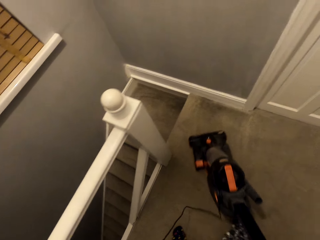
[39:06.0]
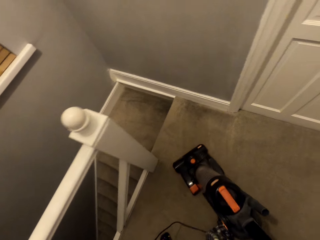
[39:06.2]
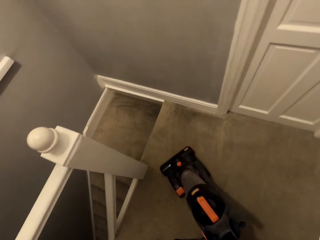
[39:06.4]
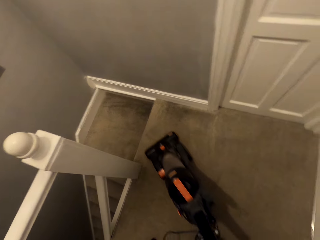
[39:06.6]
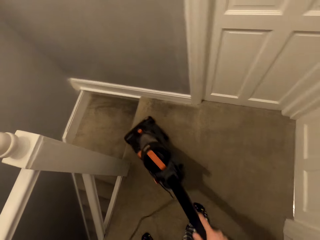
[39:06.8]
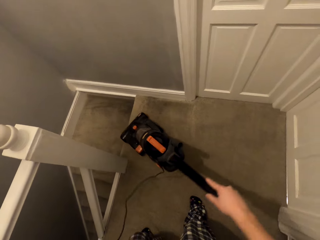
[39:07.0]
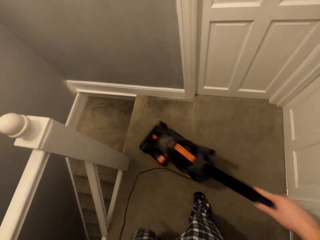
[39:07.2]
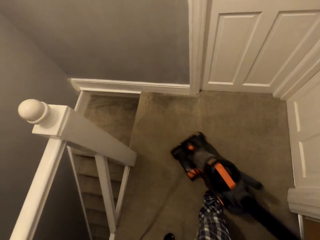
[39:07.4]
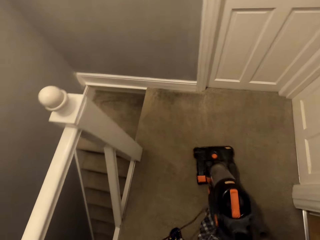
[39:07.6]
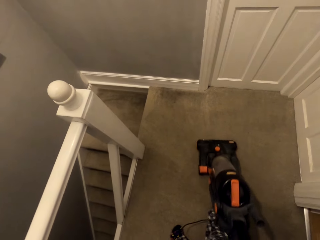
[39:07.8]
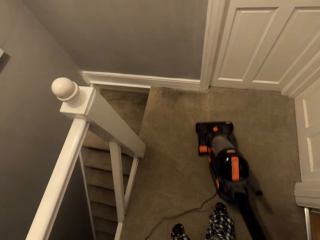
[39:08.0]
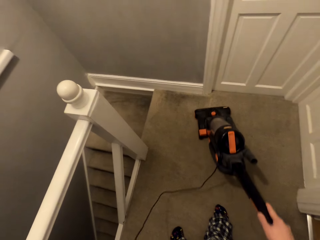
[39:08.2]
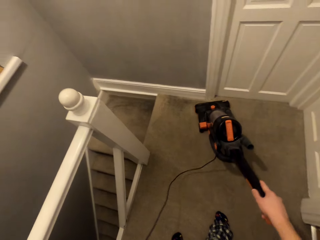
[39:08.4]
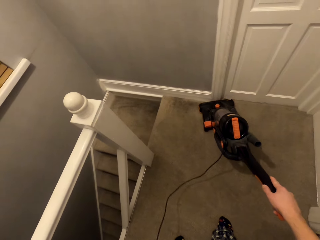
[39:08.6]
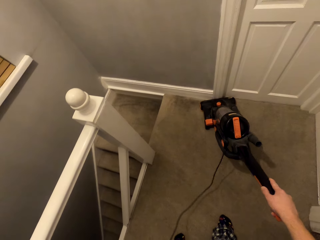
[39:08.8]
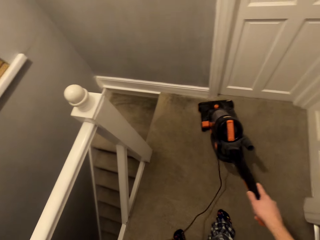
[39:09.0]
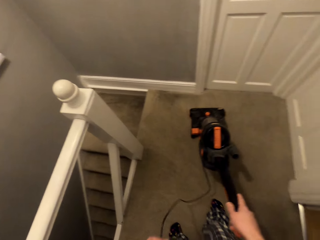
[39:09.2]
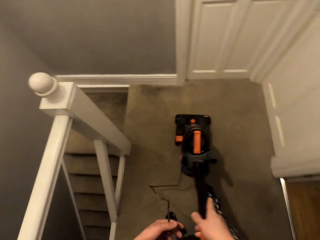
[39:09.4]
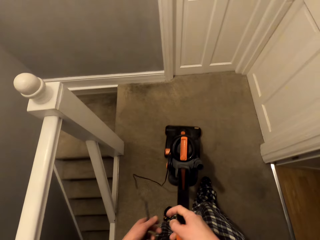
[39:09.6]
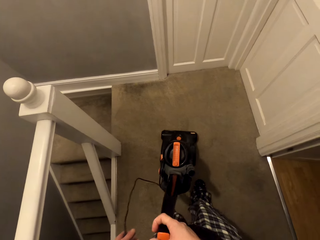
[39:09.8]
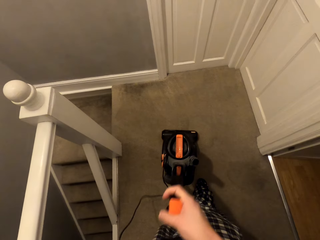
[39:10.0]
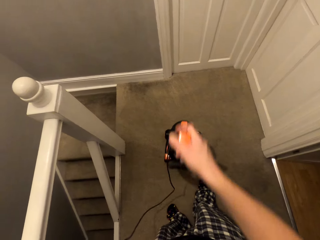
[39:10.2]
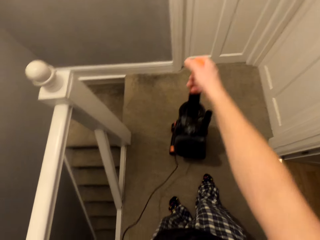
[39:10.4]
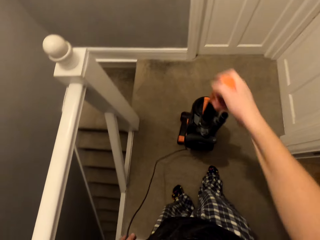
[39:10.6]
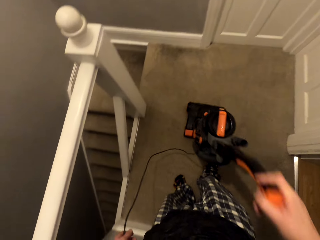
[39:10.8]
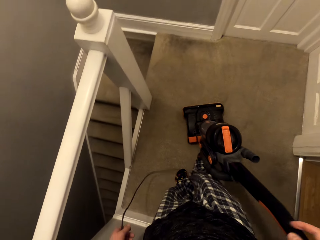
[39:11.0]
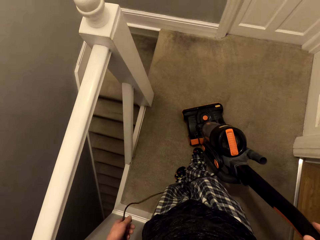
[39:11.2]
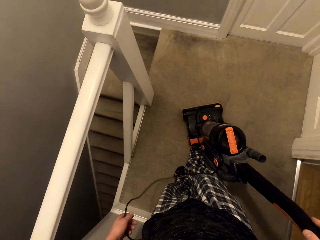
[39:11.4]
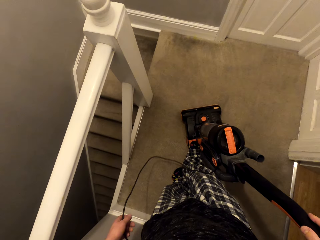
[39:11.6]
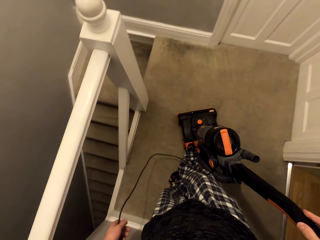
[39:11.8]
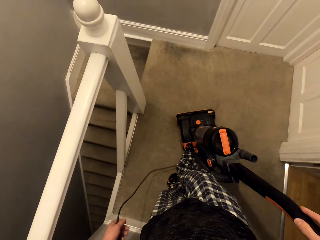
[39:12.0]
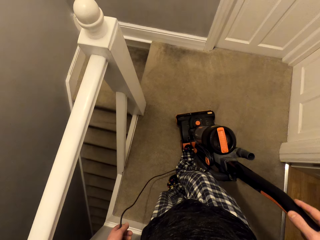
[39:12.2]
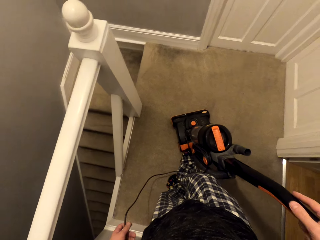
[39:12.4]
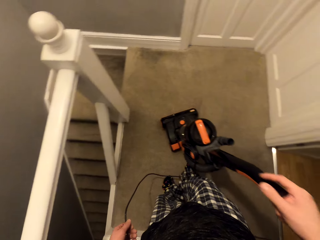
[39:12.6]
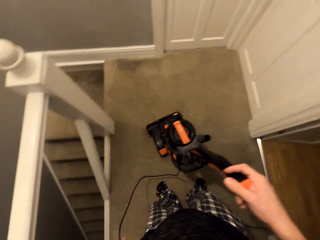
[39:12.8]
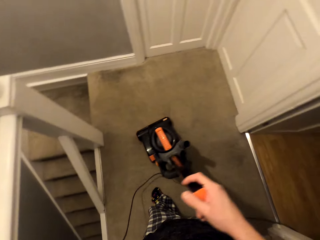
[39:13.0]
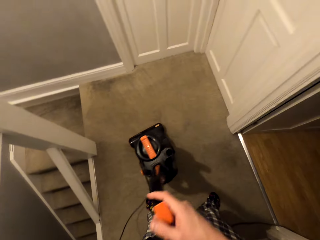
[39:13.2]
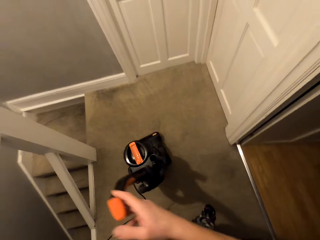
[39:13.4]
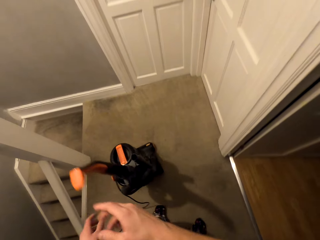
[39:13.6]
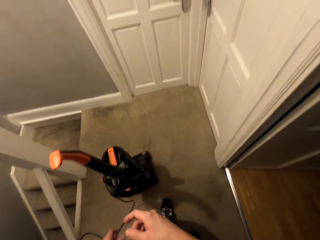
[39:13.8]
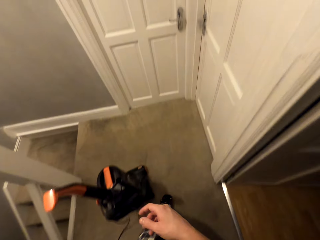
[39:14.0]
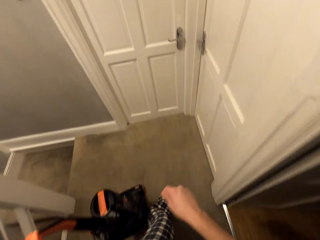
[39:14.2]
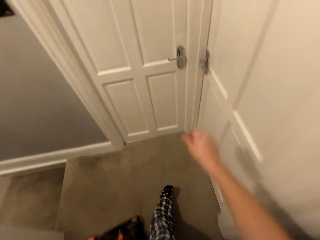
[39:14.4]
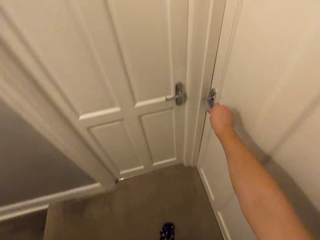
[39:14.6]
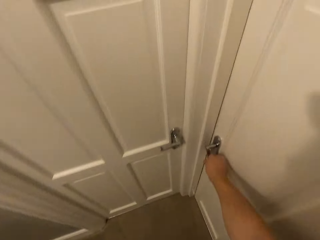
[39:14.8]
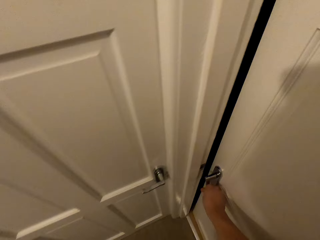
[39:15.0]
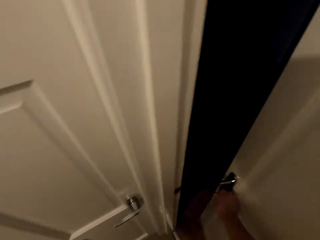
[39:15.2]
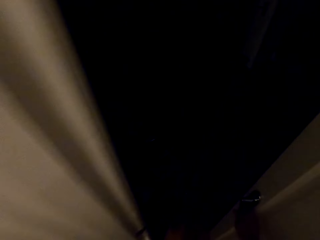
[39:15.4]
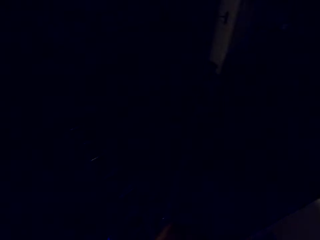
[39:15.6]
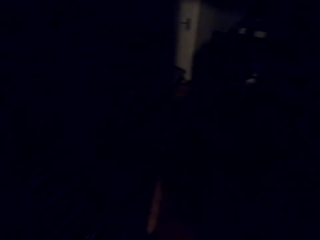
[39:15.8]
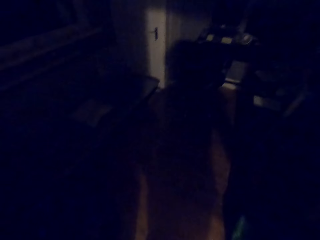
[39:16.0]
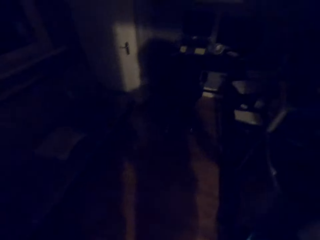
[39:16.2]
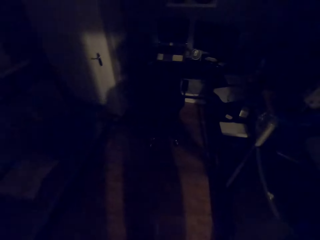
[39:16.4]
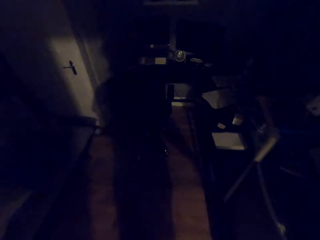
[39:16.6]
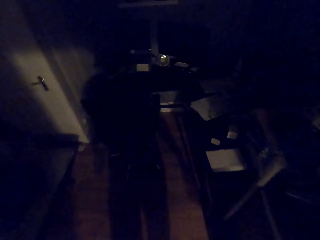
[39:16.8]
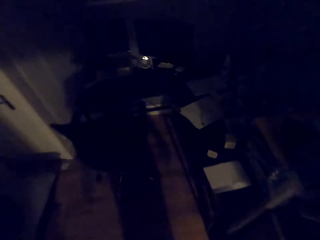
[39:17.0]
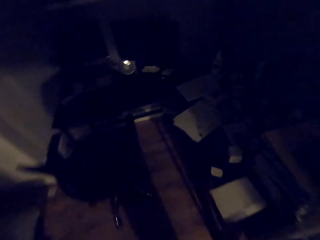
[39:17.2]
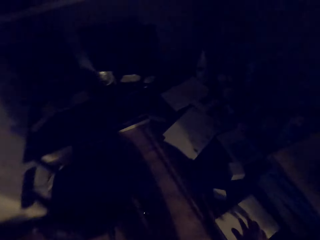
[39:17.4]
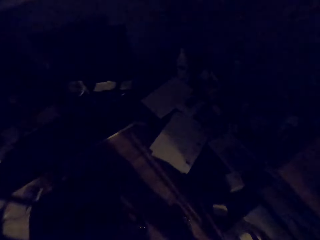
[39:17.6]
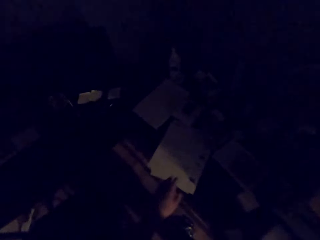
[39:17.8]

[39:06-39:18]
The camera wearer moves the vacuum cleaner downwards, moves the vacuum cleaner upwards, moves the vacuum cleaner downwards, moves the vacuum cleaner upwards and moves the vacuum cleaner downwards. He pulls the handle in an upright position. He slants the vacuum cleaner. He steps on the vacuum cleaner. He drops his hand from the vacuum cleaner. He opens the door. He walks along the room.

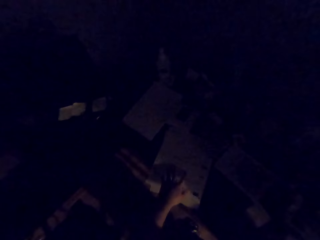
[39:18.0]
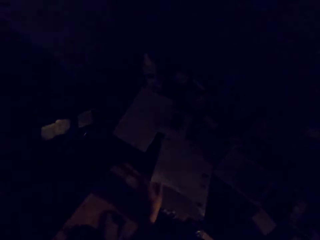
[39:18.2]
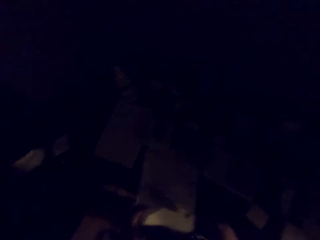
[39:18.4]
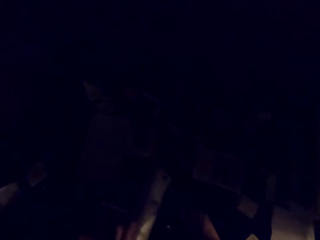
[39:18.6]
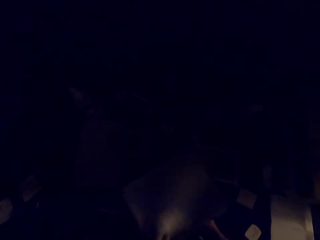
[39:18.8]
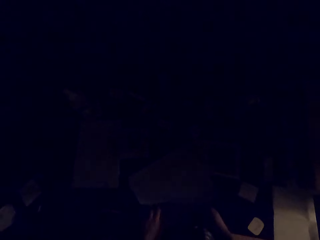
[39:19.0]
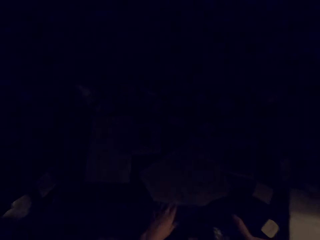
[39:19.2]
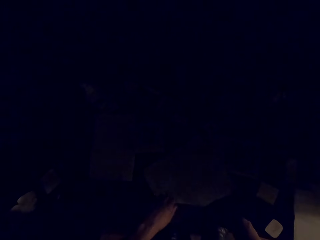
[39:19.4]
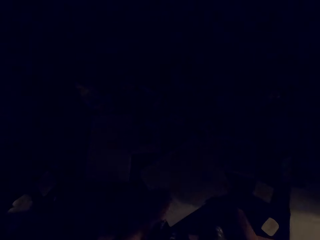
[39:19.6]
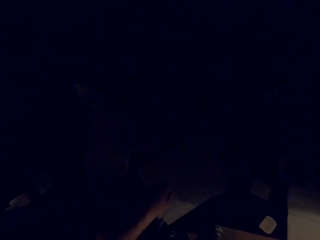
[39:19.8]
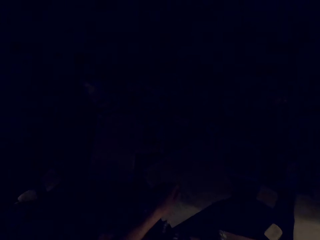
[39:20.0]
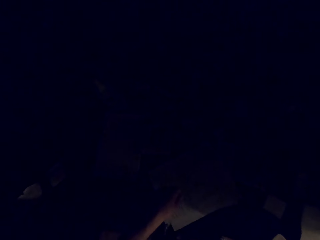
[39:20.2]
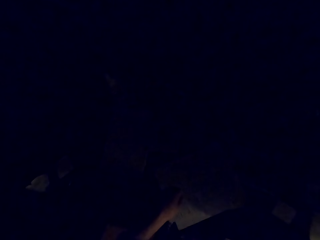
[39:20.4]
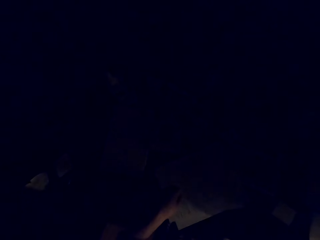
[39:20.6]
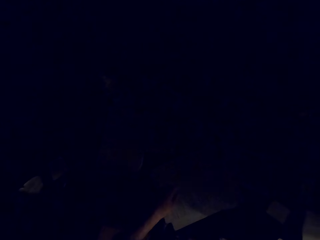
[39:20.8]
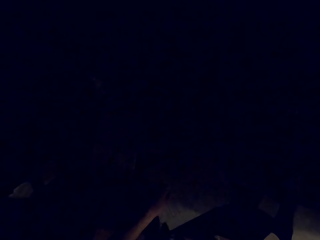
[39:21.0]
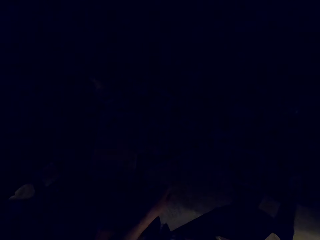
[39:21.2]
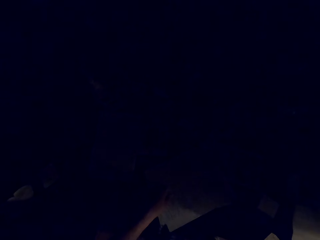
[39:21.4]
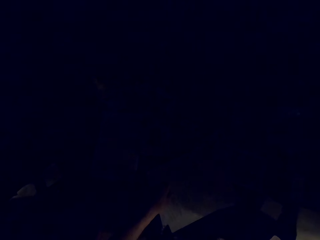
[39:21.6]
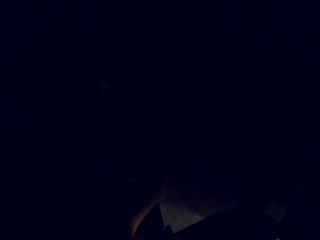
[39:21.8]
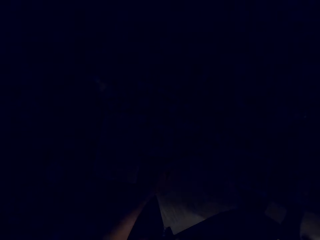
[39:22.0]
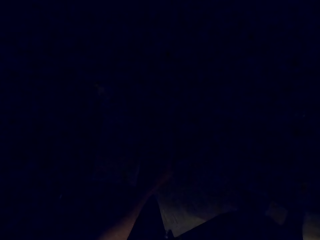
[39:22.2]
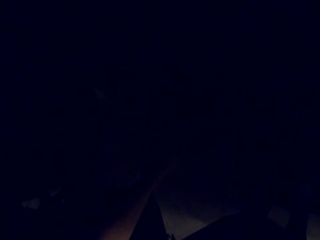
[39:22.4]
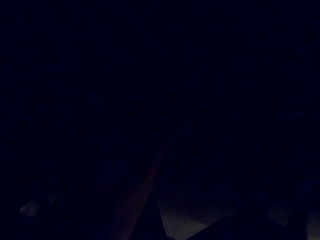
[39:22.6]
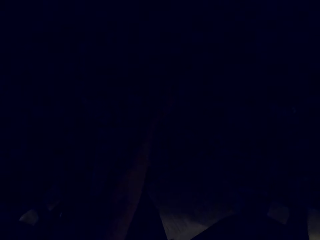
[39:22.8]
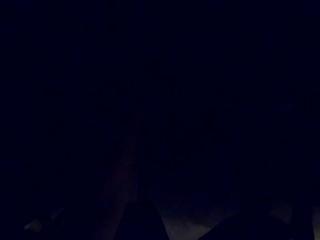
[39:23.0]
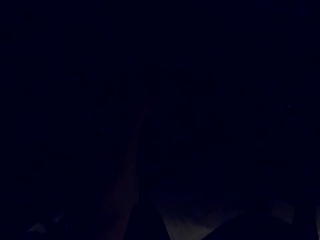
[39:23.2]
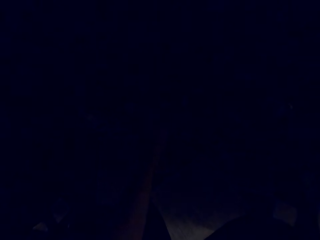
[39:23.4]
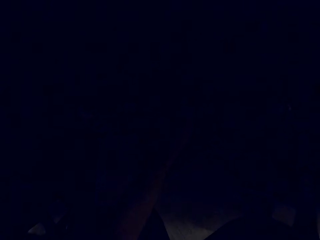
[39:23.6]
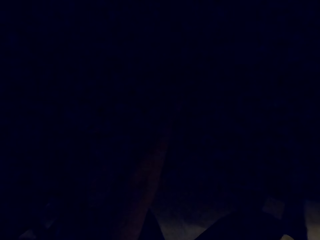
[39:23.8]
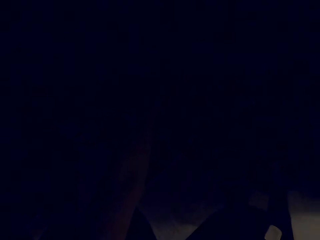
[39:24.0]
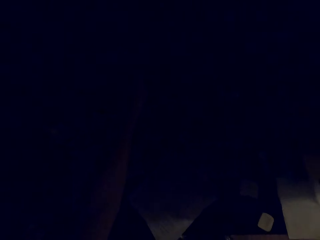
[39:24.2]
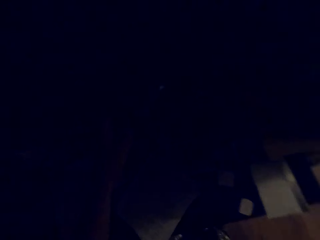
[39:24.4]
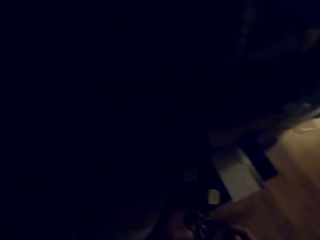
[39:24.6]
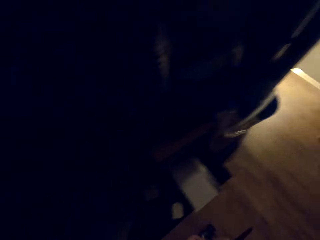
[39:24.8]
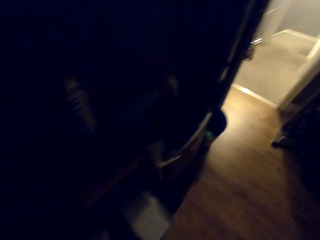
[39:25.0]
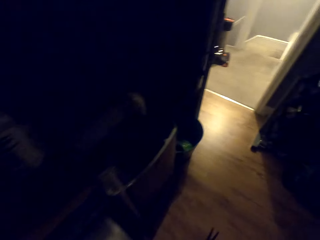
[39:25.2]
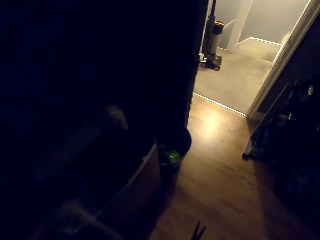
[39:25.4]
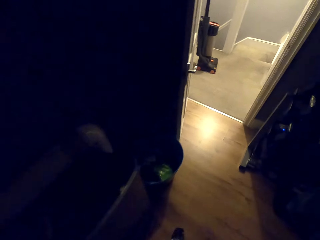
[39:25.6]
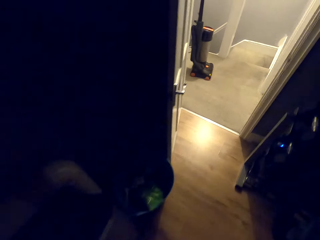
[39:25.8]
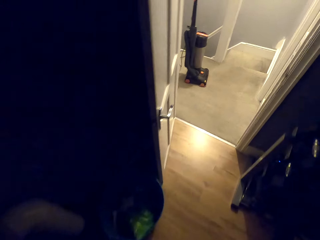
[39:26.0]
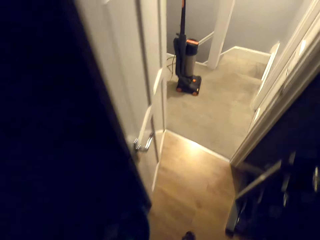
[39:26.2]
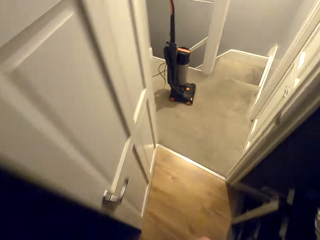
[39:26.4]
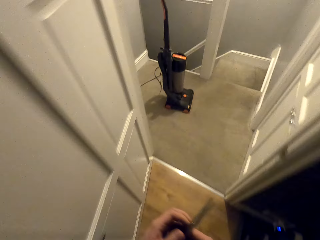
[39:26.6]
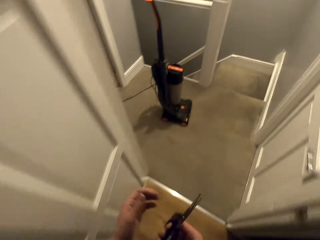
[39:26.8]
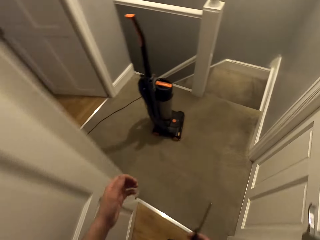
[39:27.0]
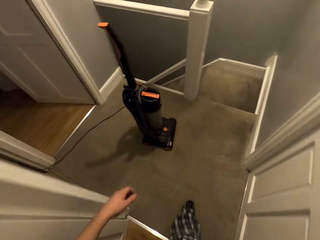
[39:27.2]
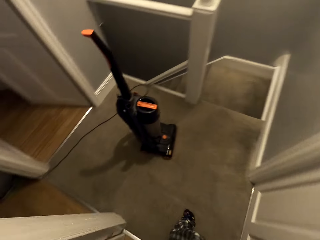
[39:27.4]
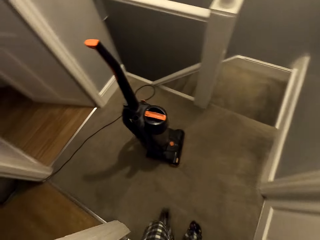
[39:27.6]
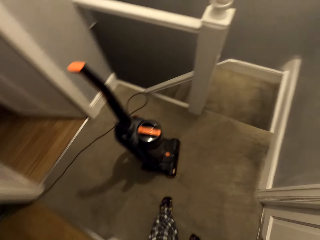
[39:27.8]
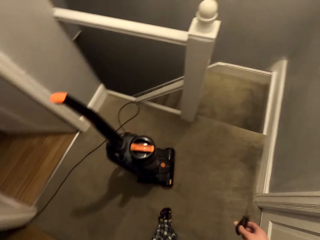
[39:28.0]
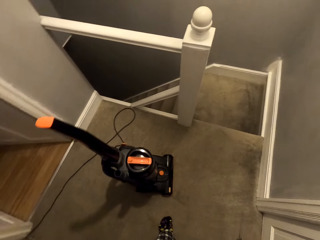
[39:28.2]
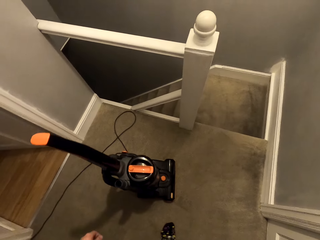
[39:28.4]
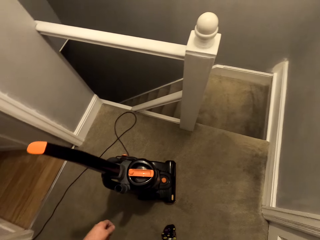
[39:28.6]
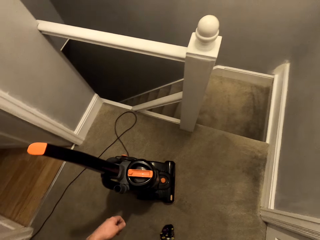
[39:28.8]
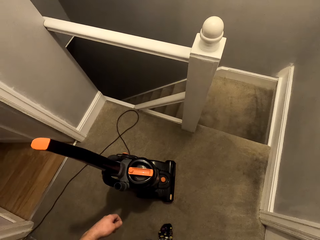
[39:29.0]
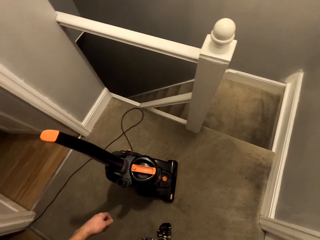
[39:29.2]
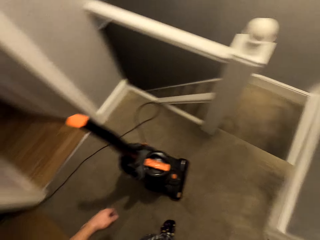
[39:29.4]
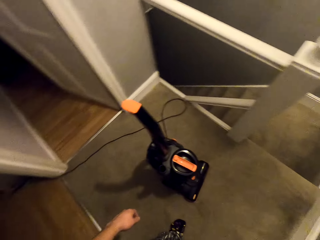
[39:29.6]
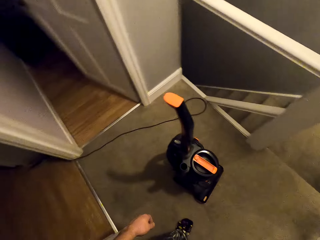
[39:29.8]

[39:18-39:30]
The camera wearer lifts a paper from the countertop. He holds the paper. He returns the paper at the countertop and puts his hand on top of the paper. He holds something. He walks along the room.
